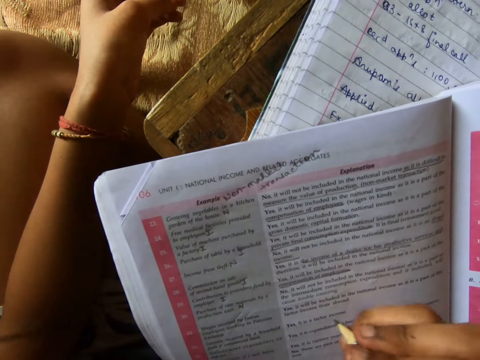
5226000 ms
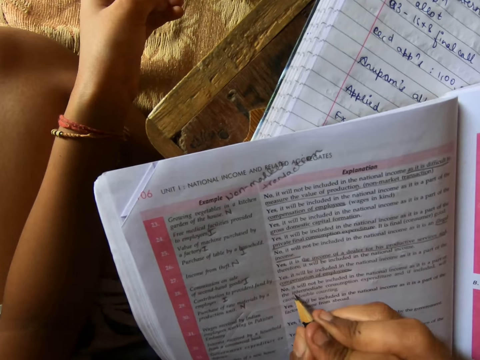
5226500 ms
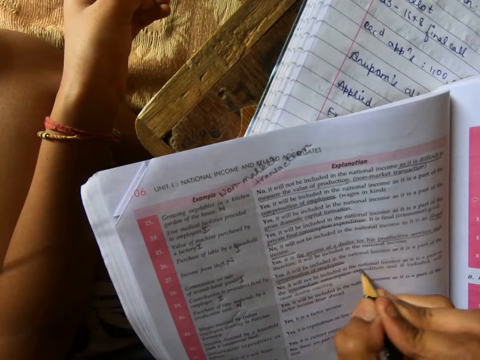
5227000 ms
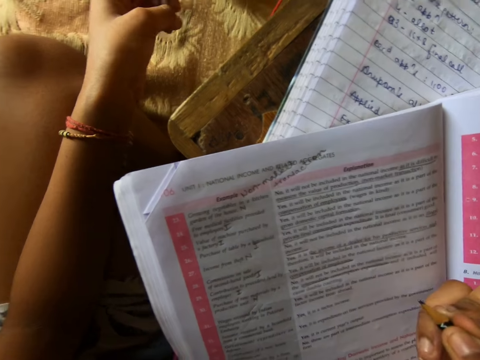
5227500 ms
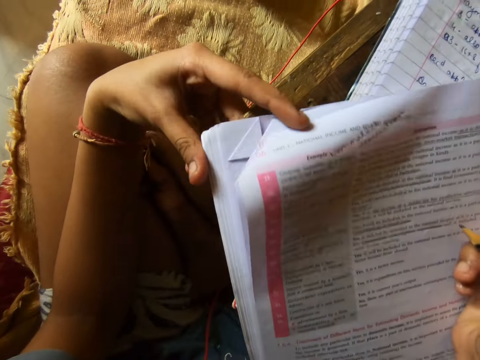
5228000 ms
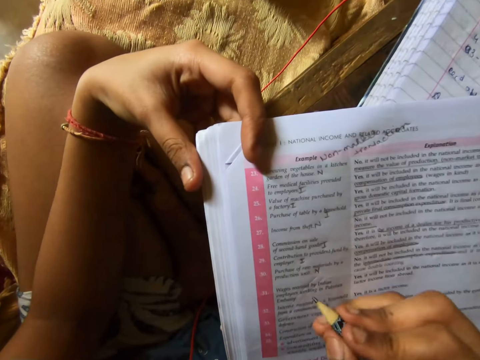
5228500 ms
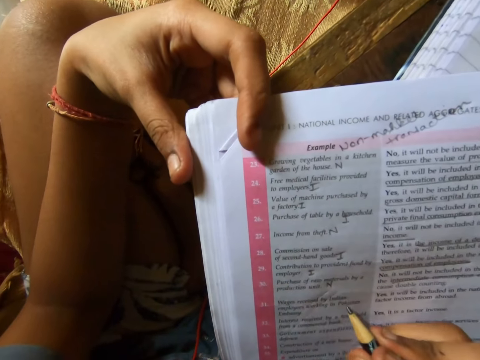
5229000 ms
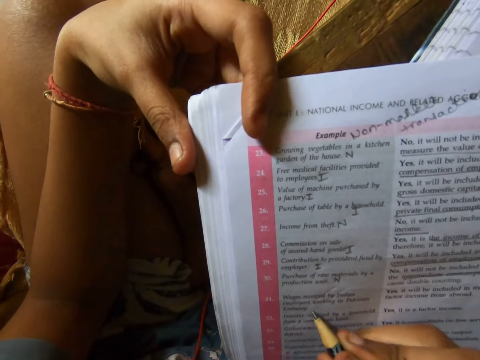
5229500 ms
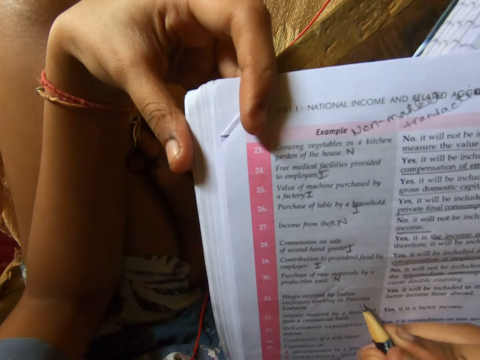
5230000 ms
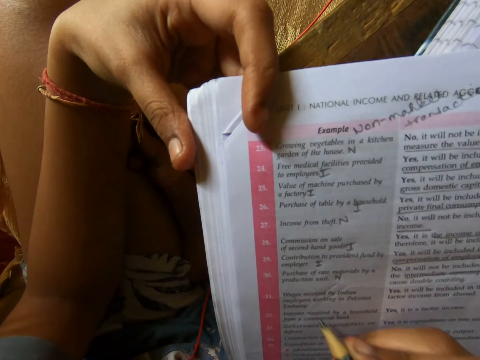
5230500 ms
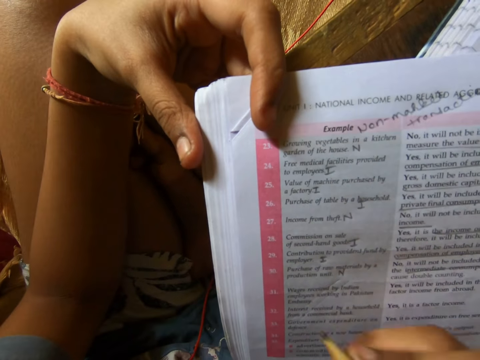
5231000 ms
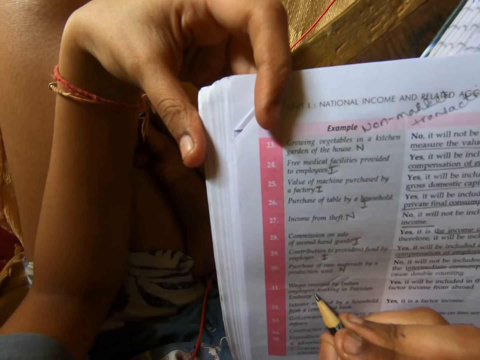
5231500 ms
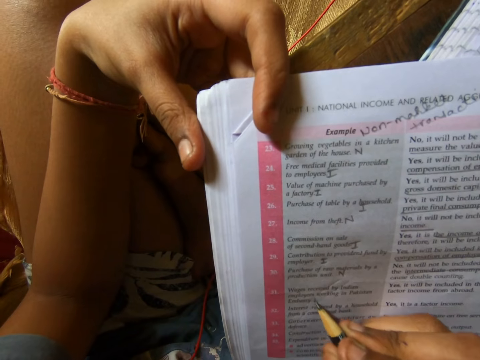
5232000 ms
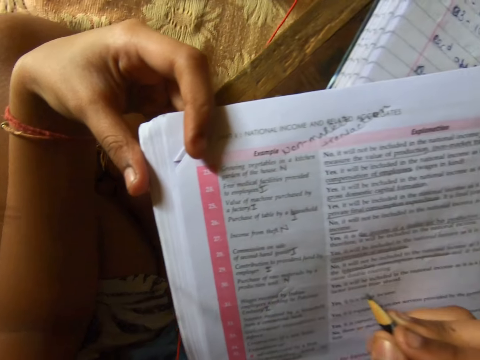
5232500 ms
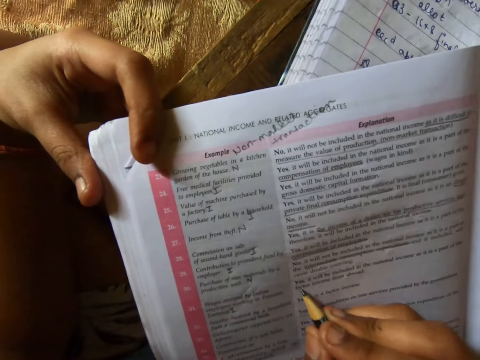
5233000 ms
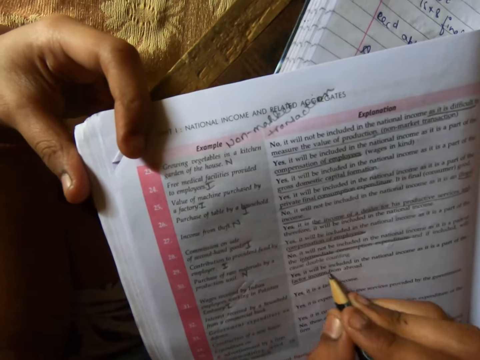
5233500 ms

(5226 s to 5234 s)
The camera wearer moves her other hand towards the book. She places her fingers on the book. She adjusts the edge of the textbook with her left hand. She pushes the book forward. She raises her hand. She studies the textbook with the pencil in her right hand.

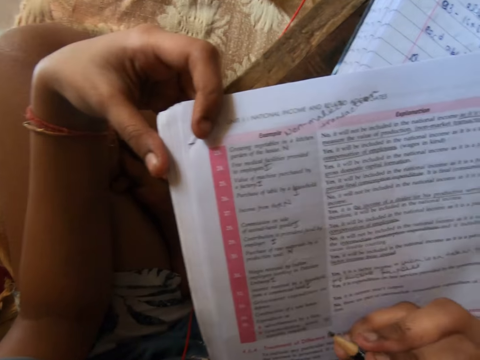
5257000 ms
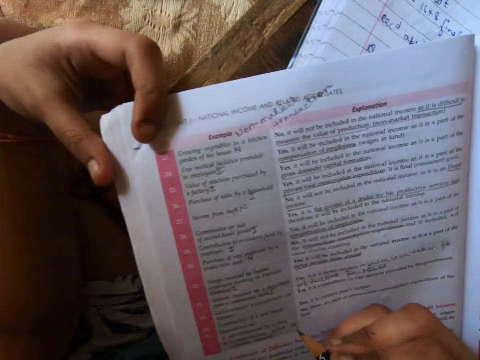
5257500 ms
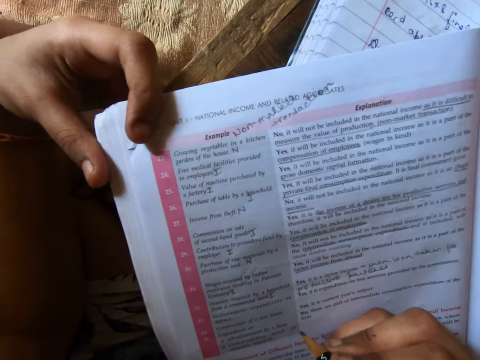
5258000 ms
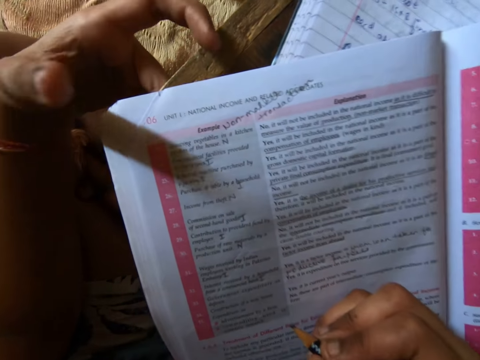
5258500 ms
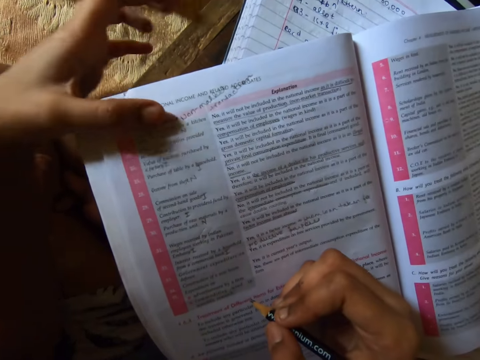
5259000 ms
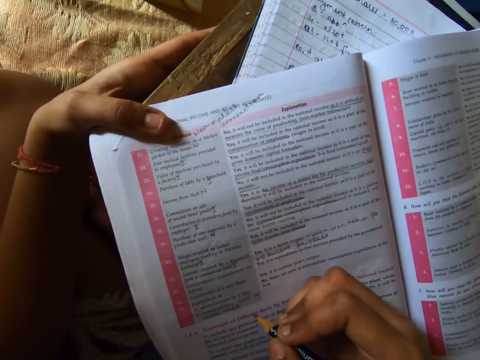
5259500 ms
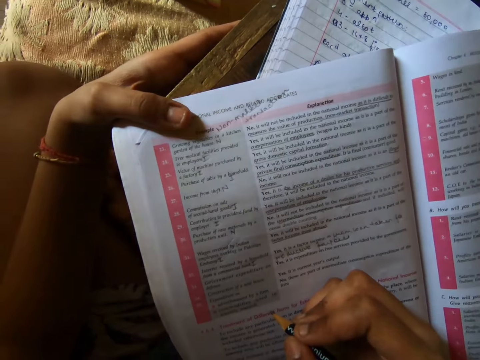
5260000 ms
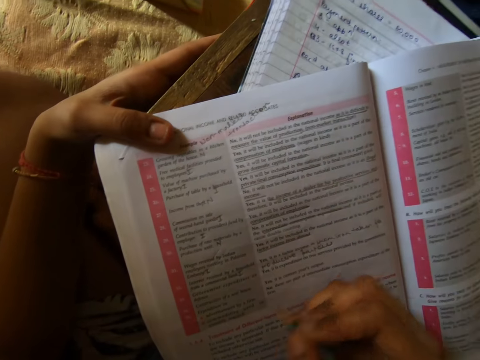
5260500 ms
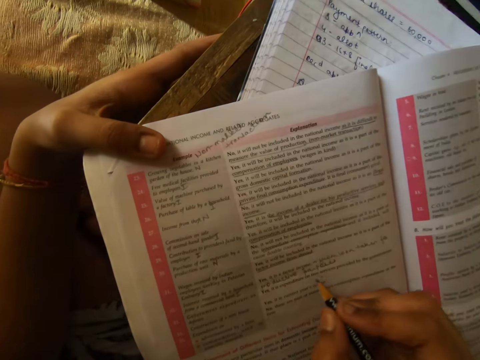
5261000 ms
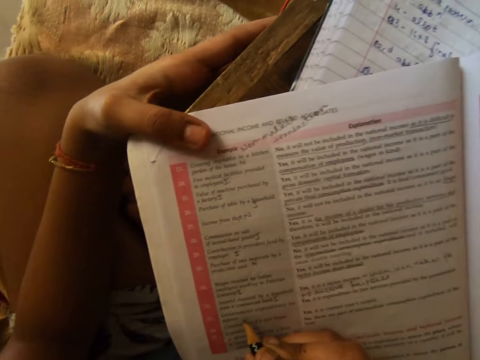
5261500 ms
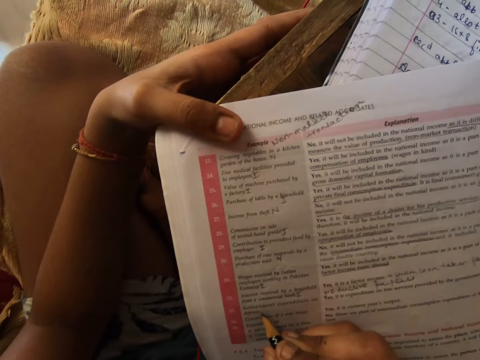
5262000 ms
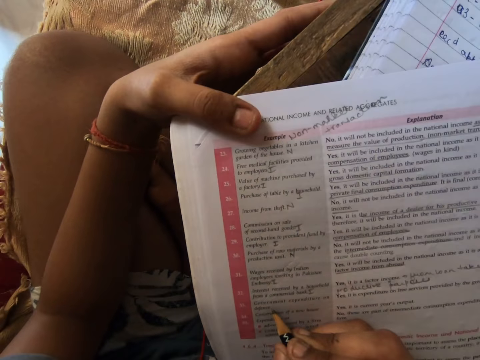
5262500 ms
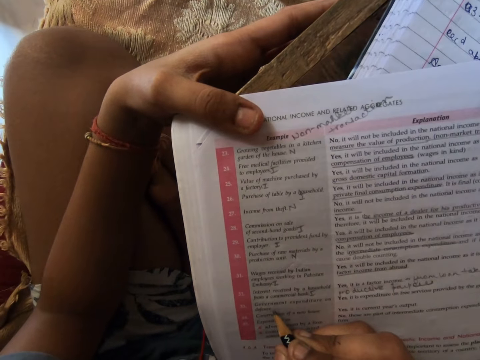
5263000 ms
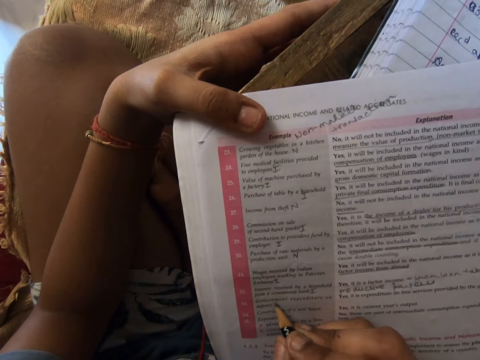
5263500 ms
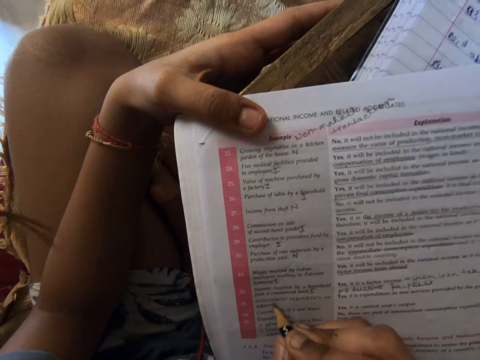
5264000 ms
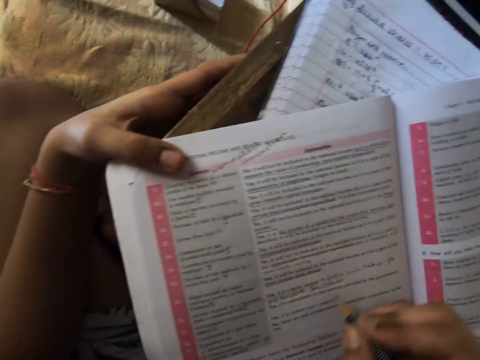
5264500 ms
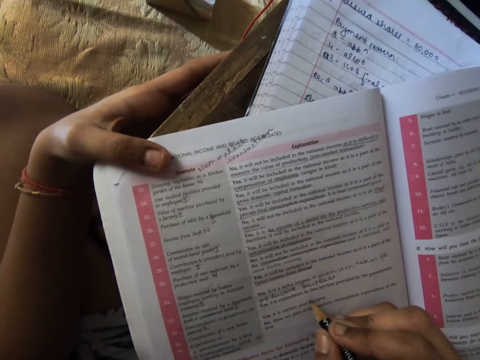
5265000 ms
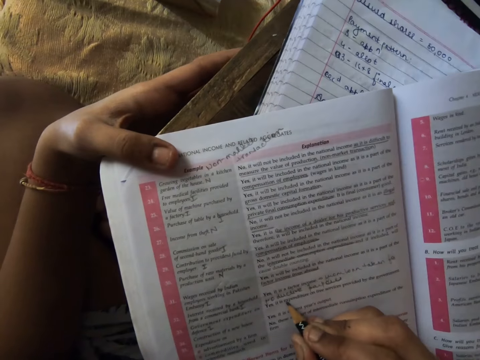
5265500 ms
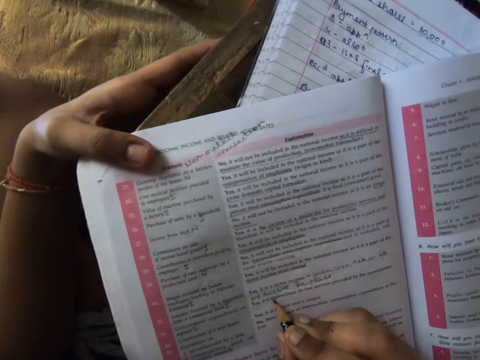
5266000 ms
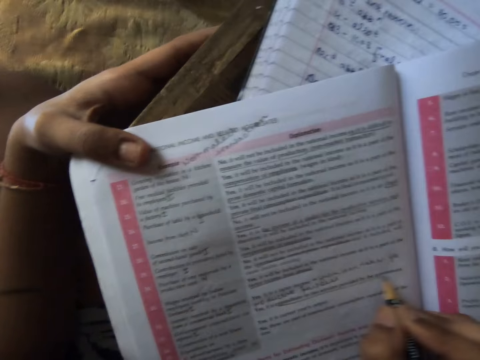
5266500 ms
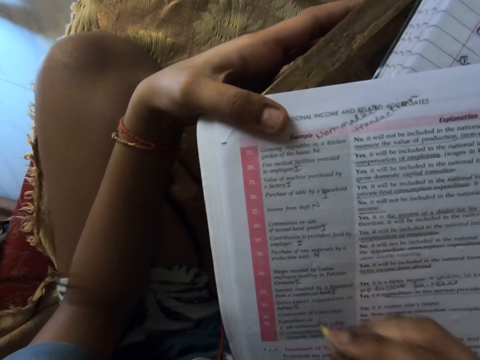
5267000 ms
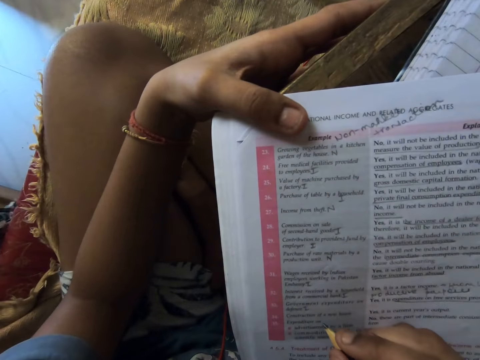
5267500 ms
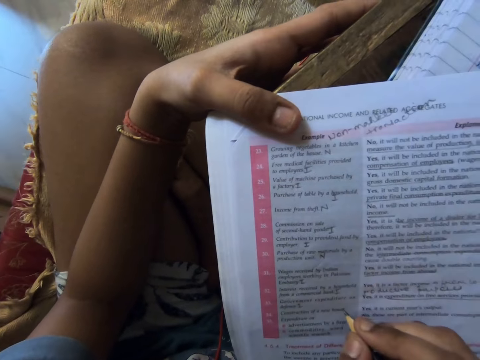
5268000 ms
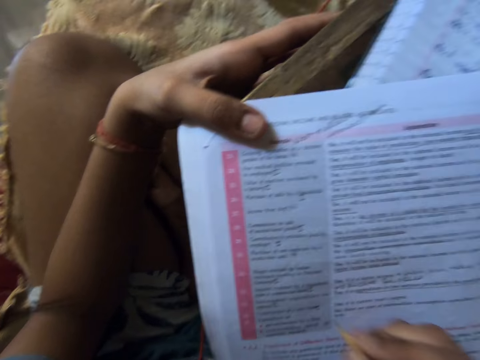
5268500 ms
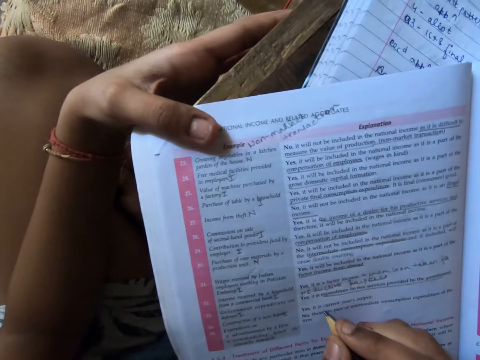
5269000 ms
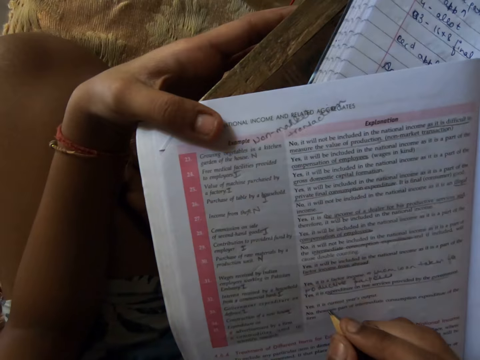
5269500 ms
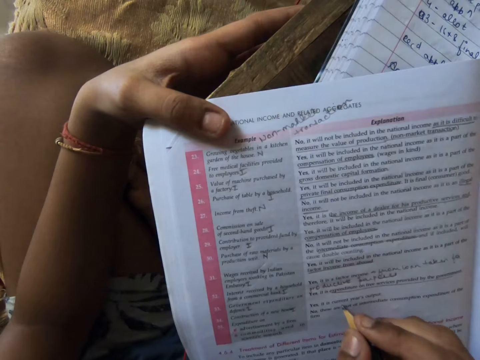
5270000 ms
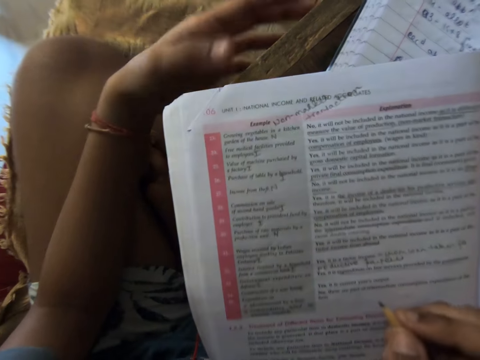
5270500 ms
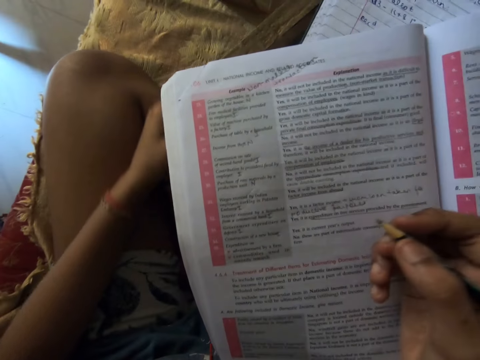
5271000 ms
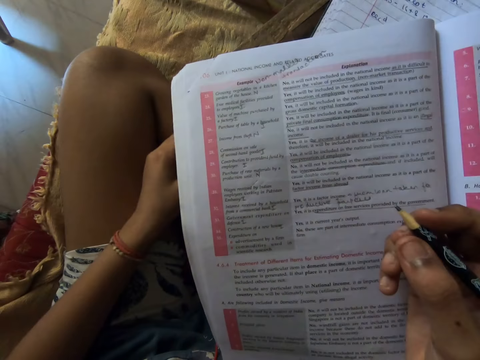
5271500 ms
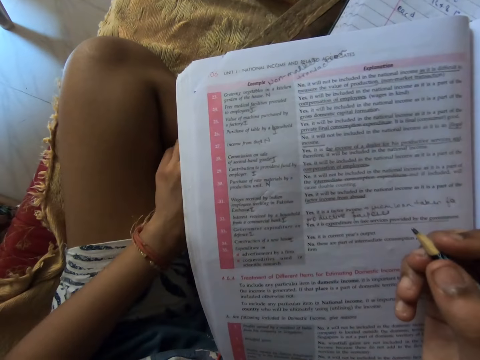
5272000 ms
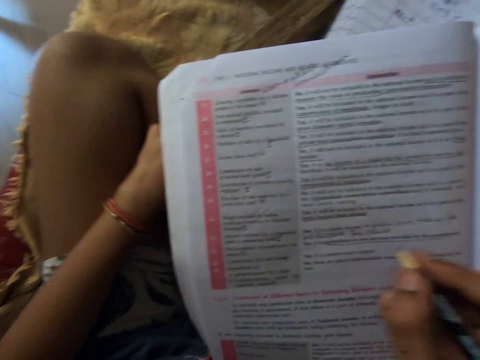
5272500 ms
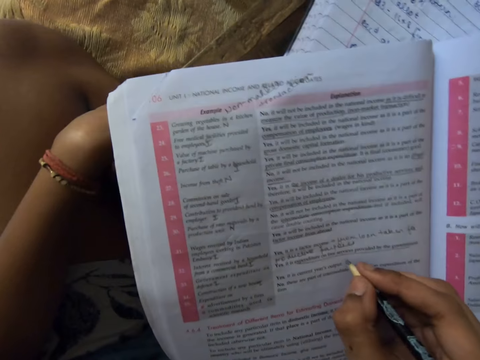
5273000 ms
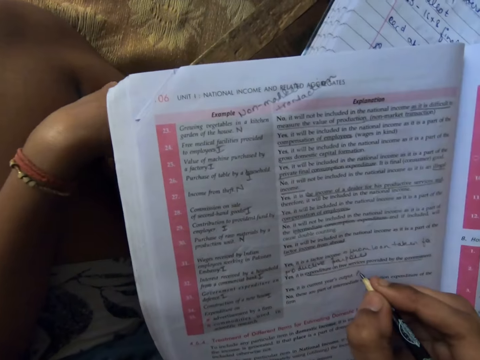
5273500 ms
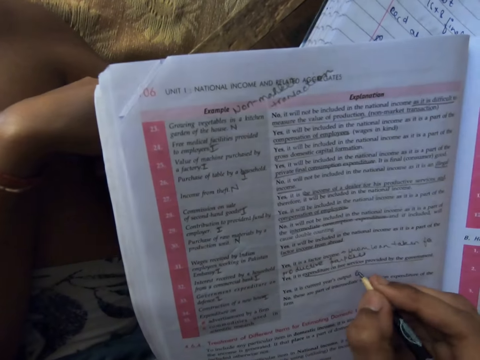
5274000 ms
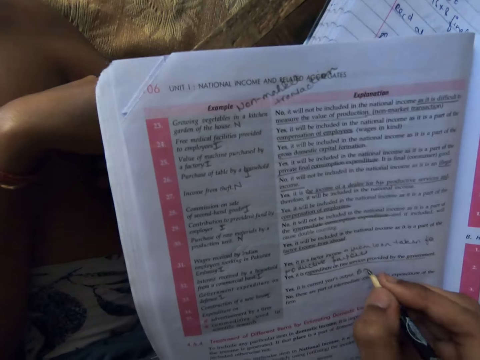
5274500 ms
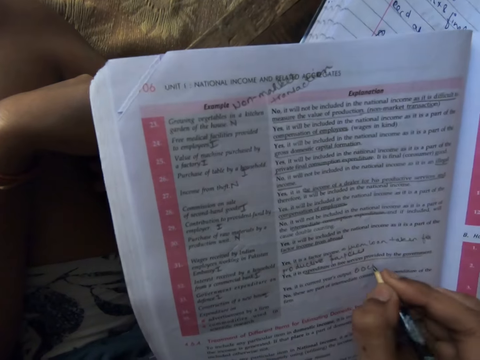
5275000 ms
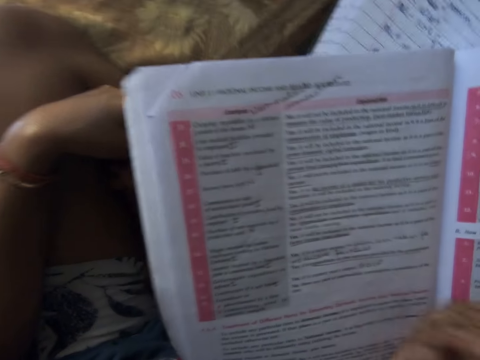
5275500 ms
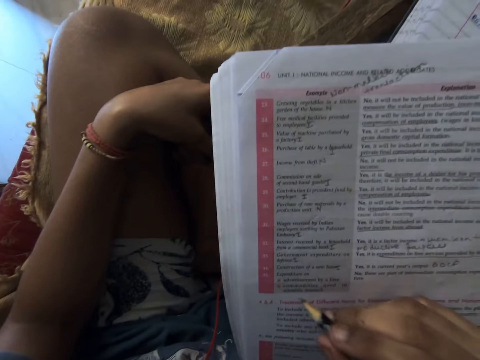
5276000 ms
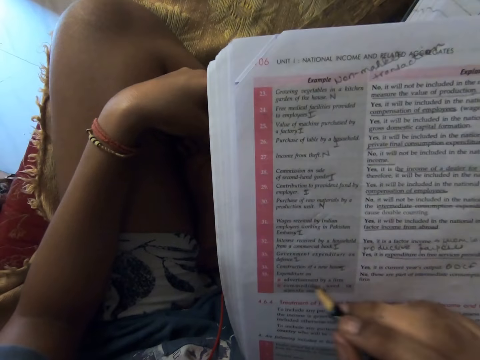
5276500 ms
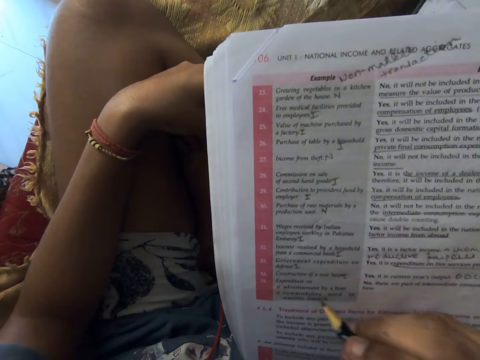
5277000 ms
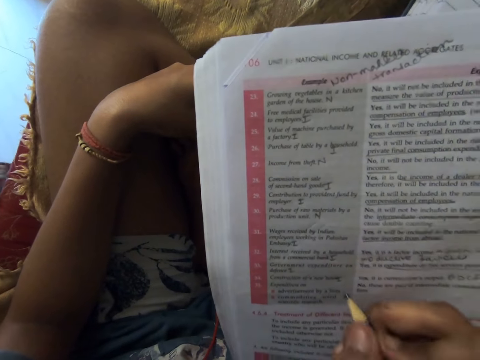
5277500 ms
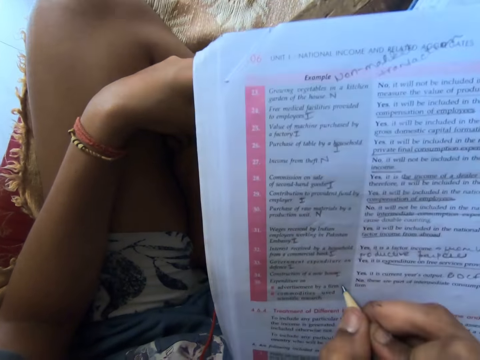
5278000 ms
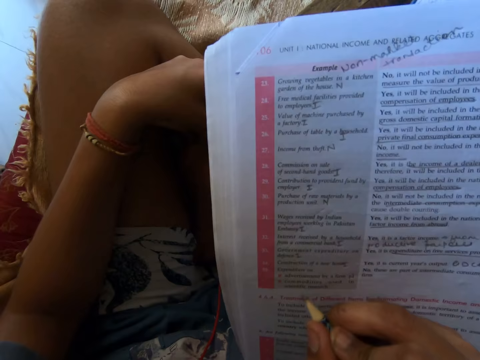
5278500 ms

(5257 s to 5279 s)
The camera wearer moves her hand forward. She places her thumb on the book. She stares at the book. She moves her hand backwards. She writes on the book with a pencil. She writes on the textbook with the pencil in her right hand. She moves her hand away from the book. She rubs her left leg with her left hand. She stares at the book. She writes on the textbook with the pencil in her right hand. She studies the textbook with the pencil in her right hand.
